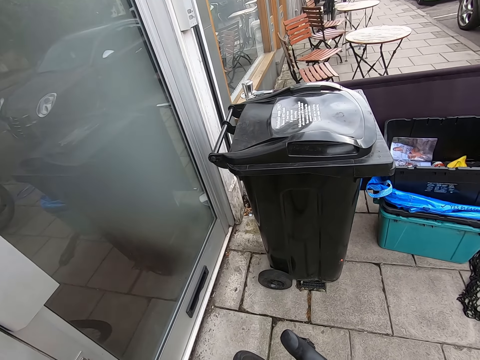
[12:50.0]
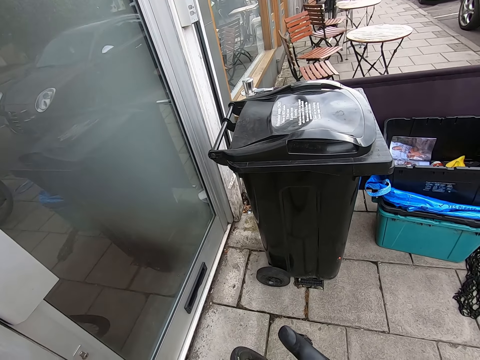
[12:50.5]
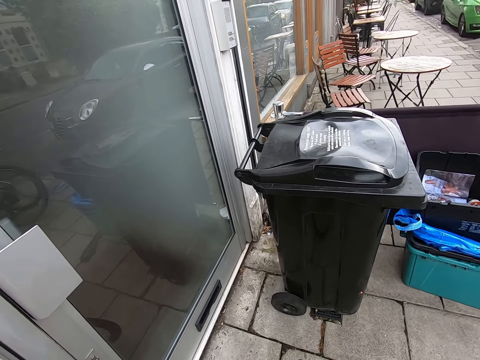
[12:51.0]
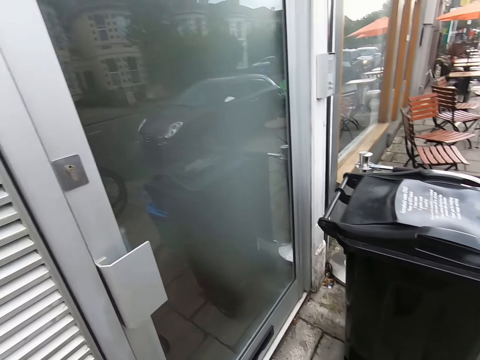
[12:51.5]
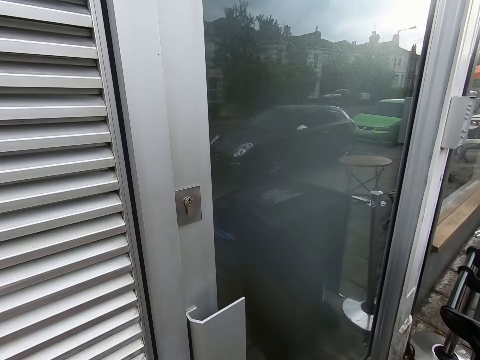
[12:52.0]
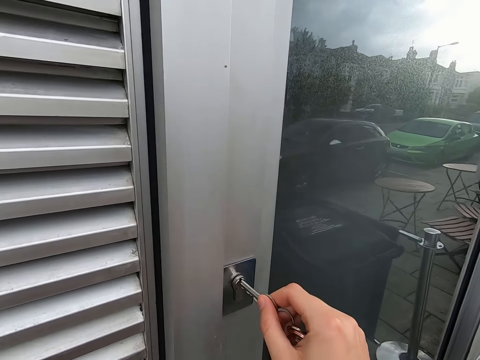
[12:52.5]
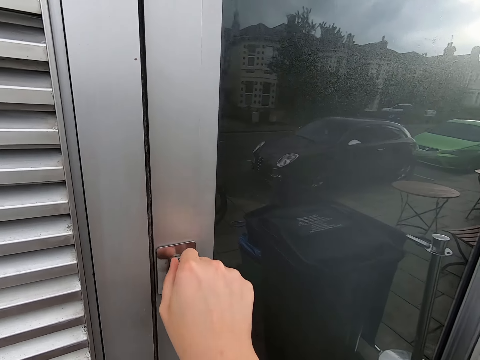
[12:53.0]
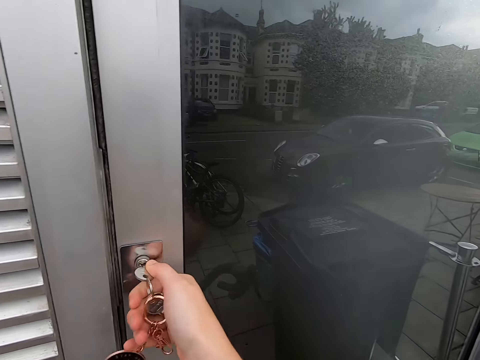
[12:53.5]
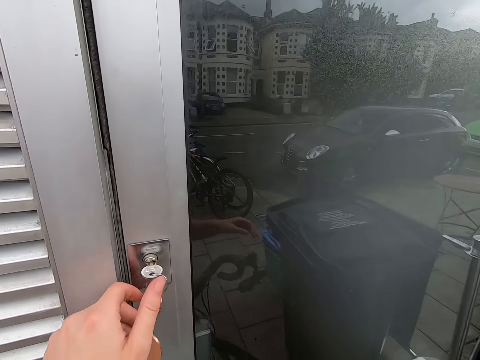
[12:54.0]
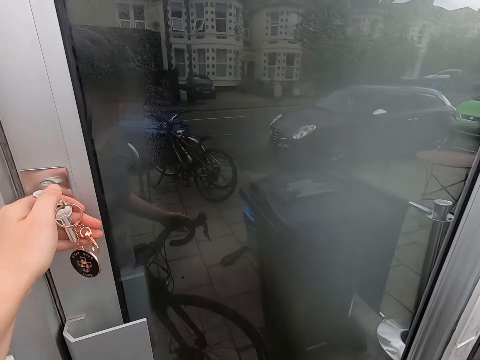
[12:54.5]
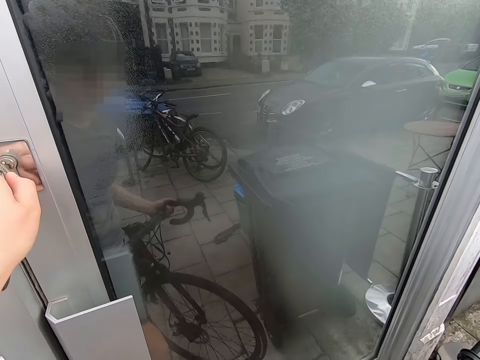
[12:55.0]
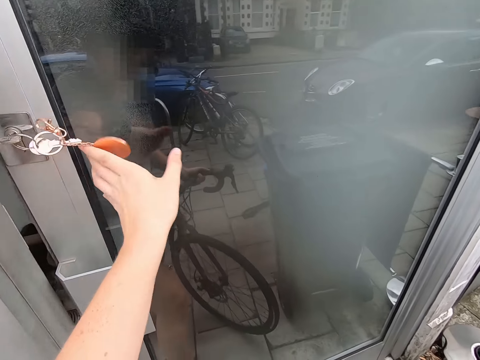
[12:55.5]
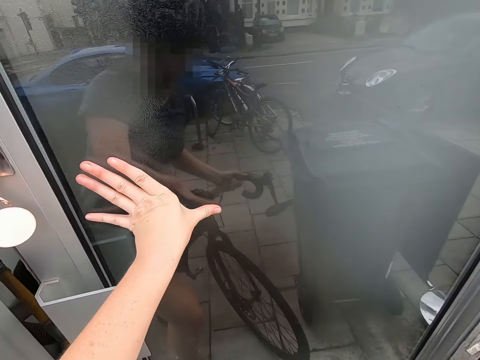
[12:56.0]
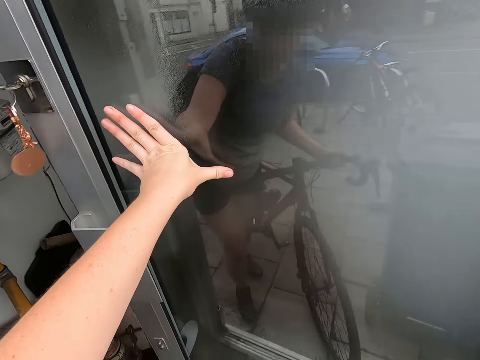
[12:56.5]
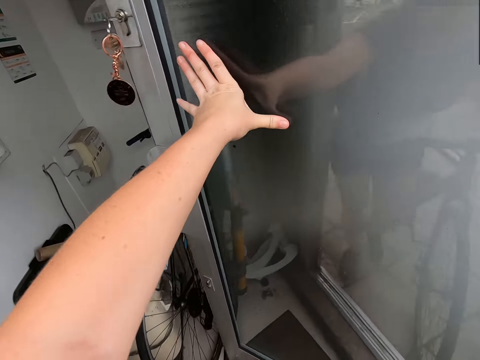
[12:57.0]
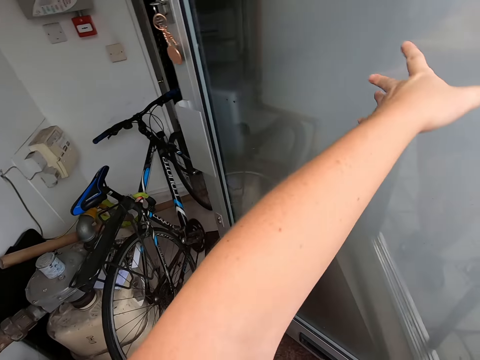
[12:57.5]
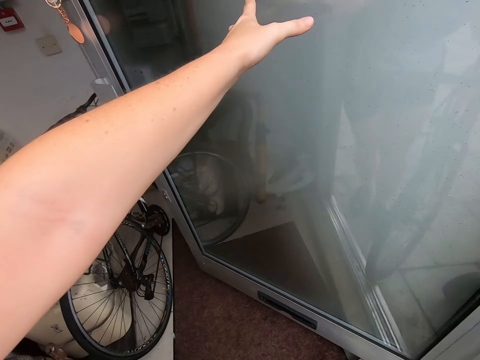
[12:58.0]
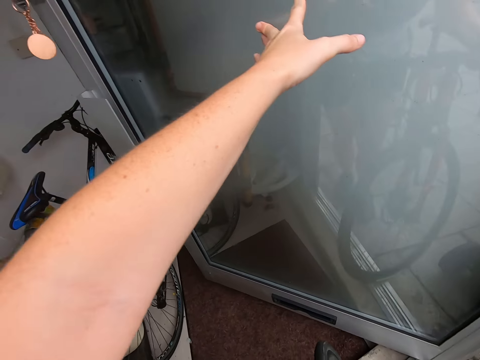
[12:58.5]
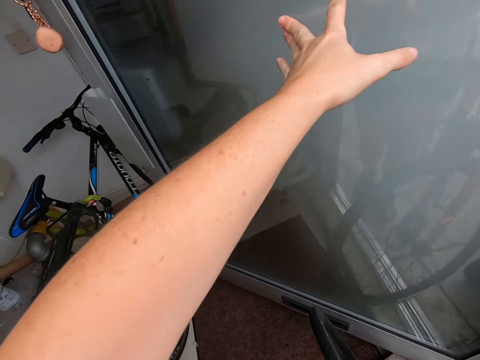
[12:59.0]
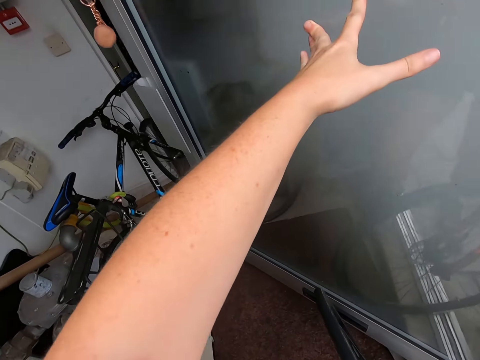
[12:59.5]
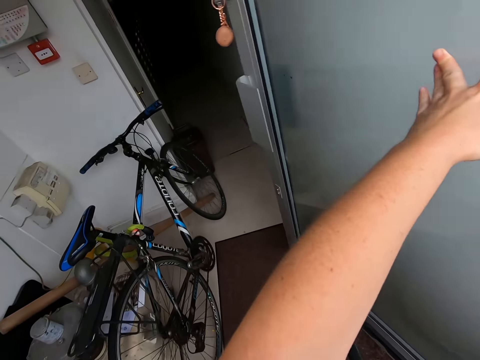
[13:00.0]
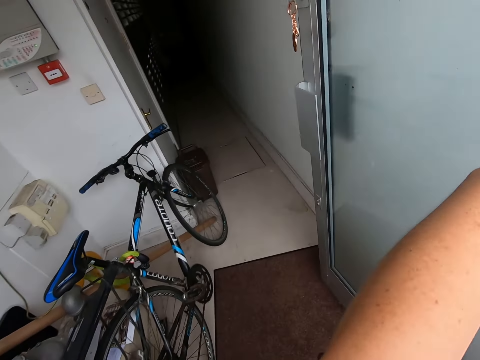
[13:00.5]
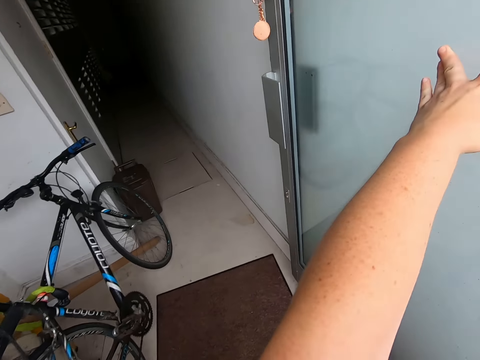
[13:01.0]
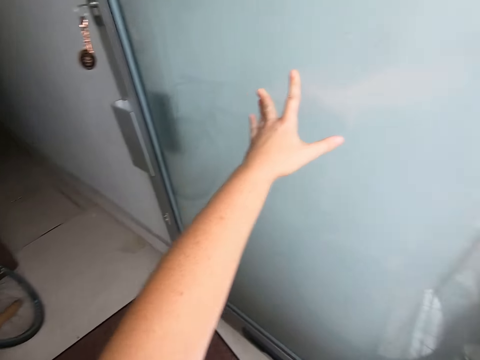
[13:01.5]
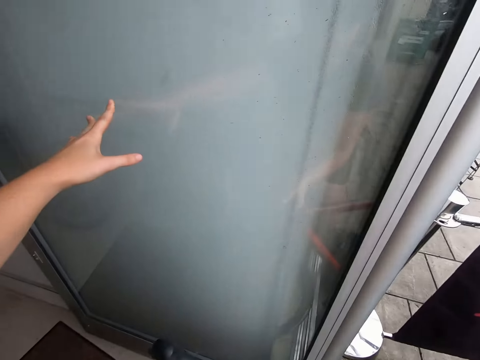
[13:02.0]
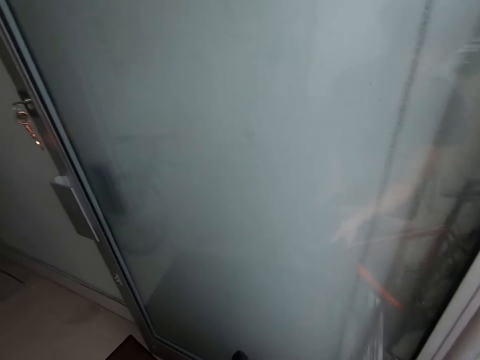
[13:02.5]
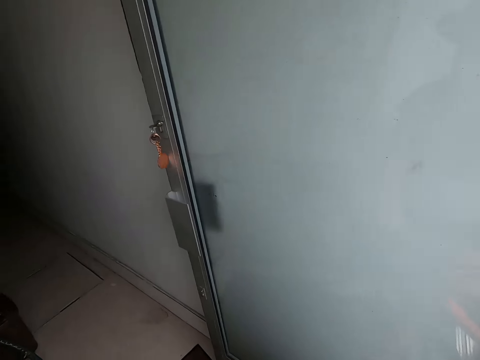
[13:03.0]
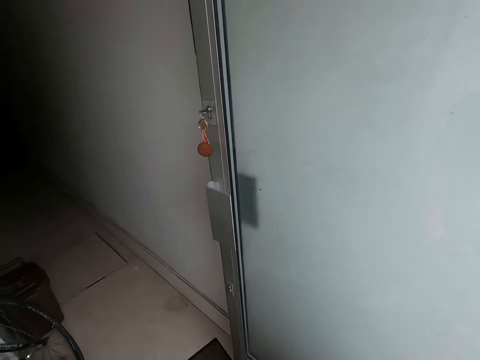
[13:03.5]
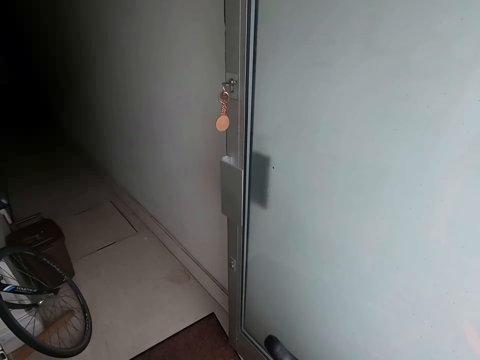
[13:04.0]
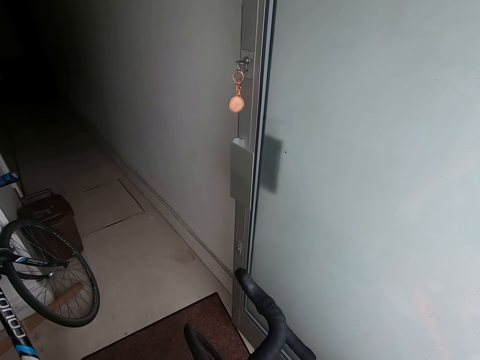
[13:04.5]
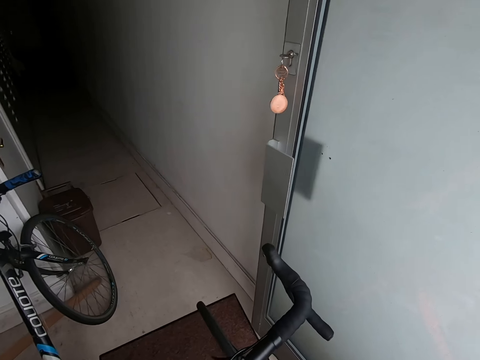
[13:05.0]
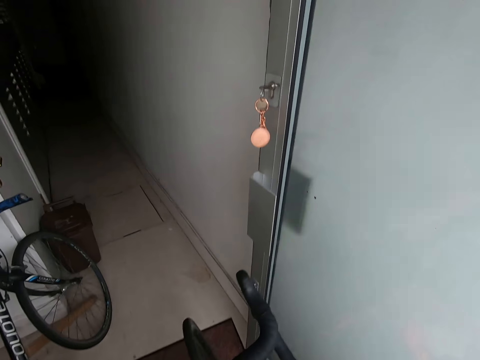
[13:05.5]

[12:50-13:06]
The camera wearer opens the door with a key. They open the door. They enter the room with a bicycle.

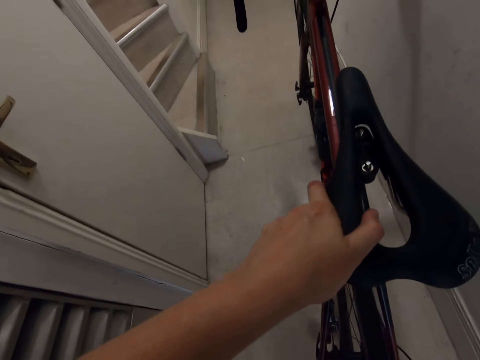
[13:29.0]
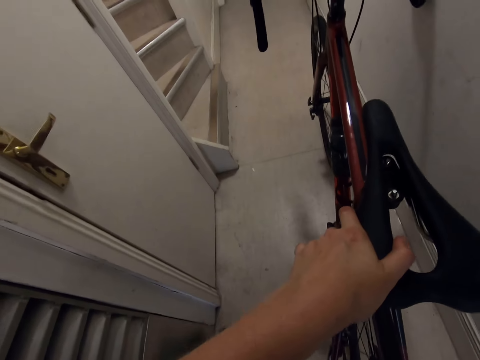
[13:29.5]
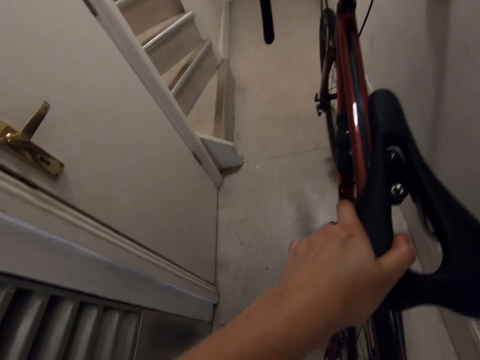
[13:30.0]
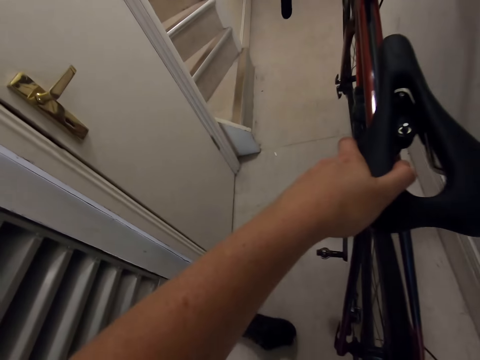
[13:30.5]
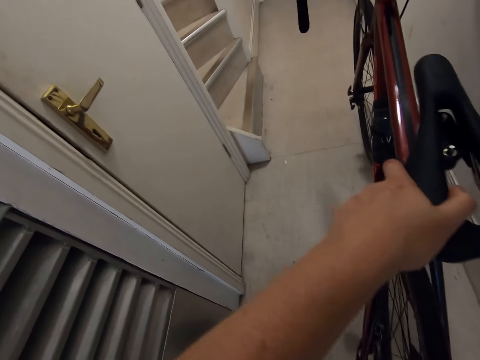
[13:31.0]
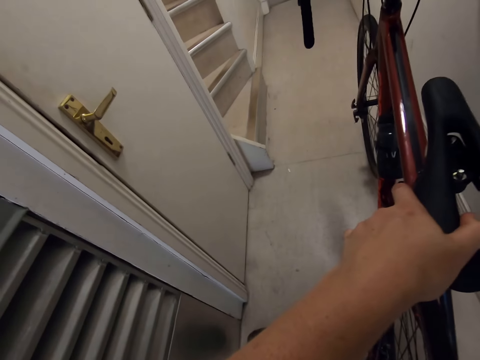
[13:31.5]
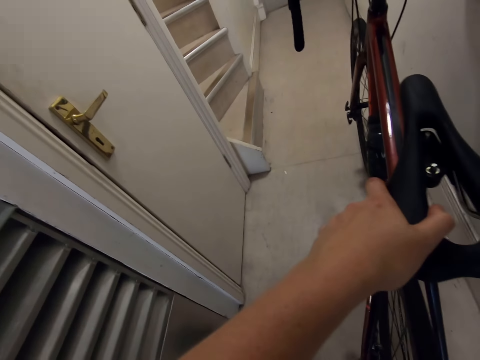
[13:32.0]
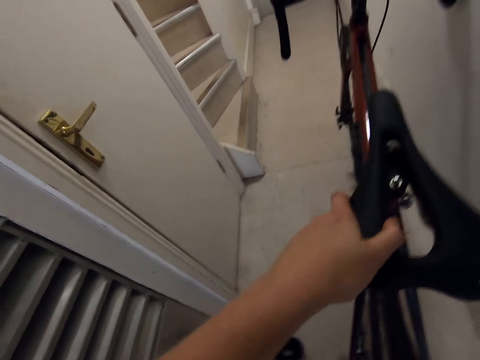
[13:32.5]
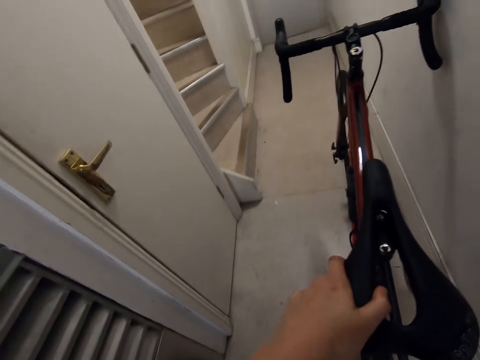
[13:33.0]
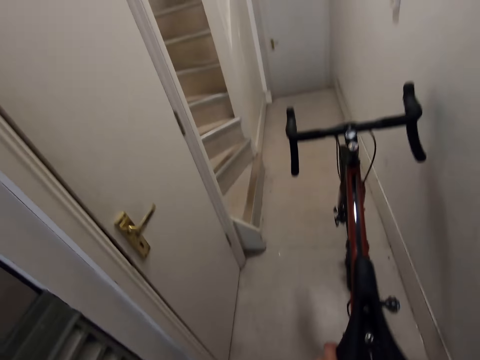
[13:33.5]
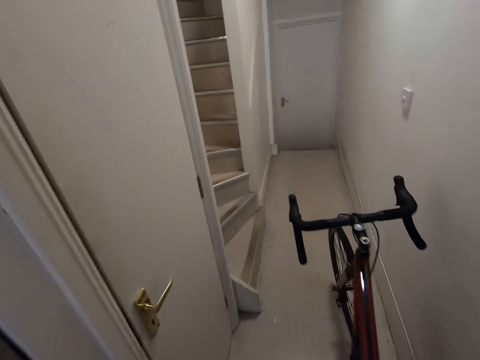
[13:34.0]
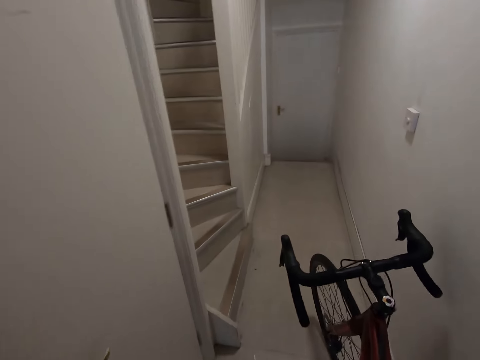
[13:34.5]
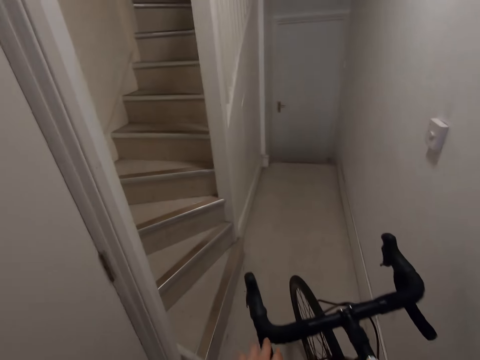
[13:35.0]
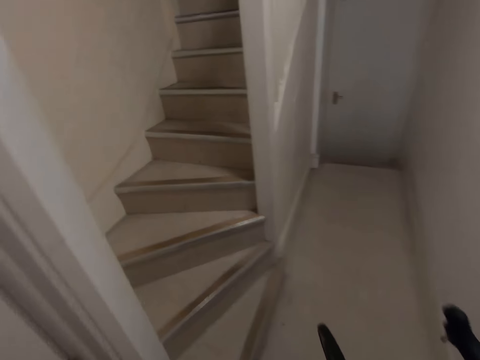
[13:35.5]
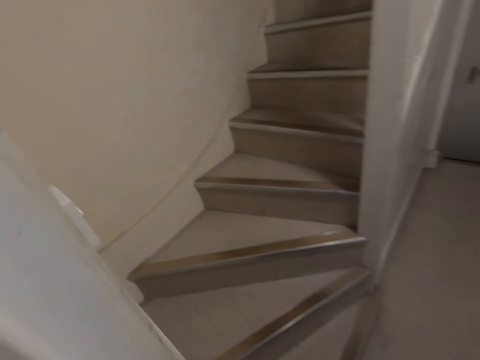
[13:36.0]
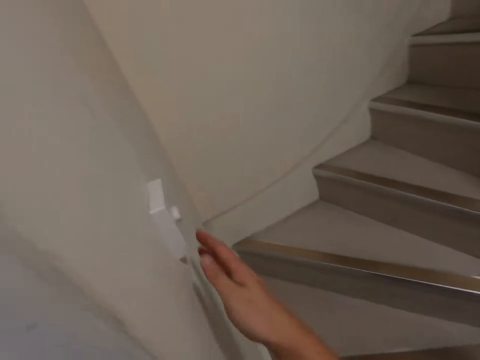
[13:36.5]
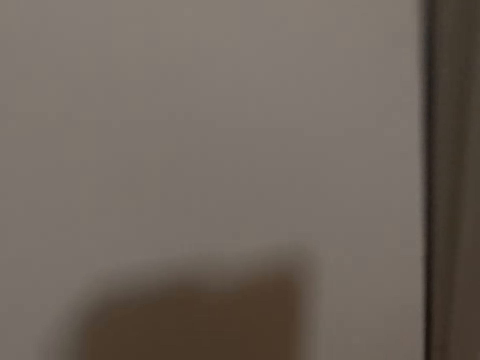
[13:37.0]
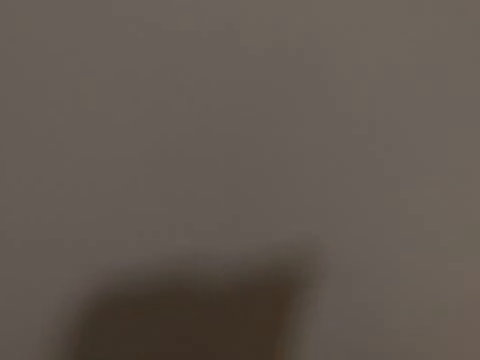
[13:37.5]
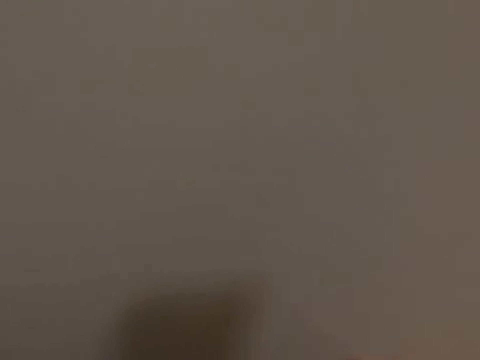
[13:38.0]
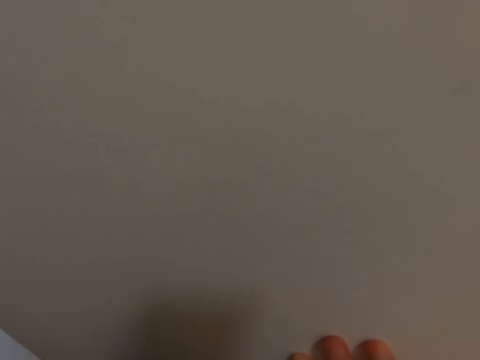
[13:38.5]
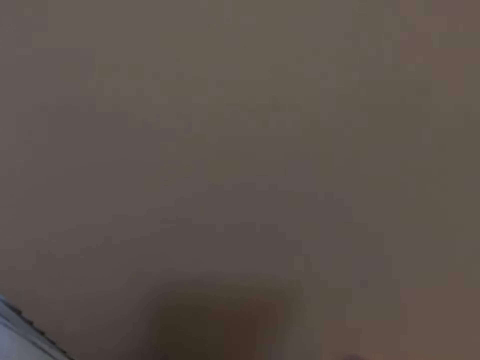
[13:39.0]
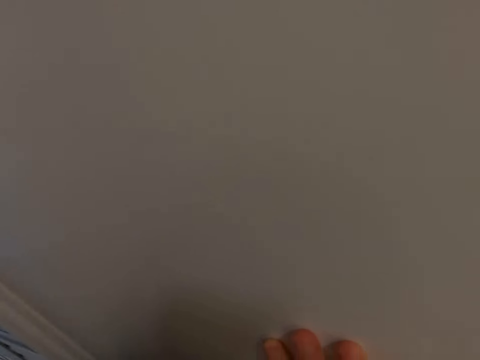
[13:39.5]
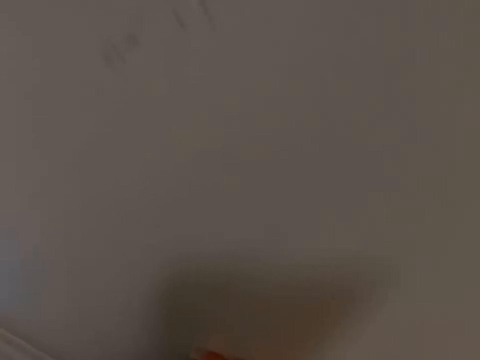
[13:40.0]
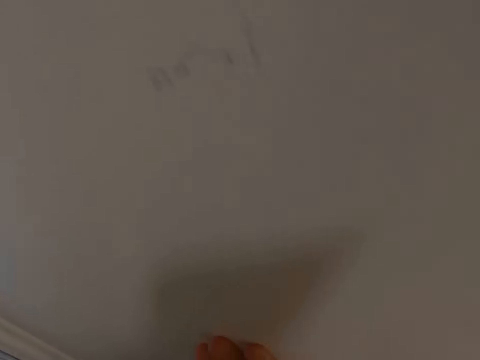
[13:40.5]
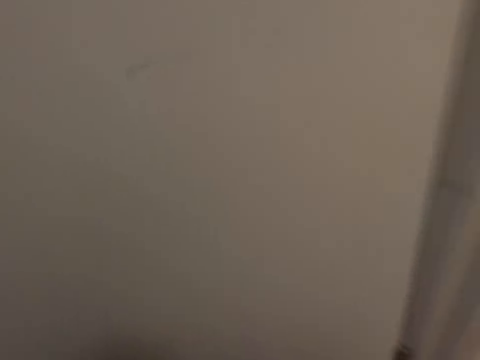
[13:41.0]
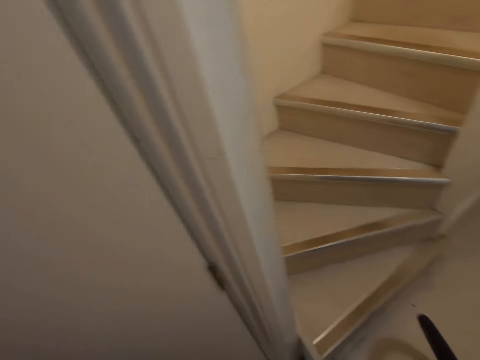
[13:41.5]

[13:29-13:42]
The camera wearer removes shoes. They switch on the lights.
